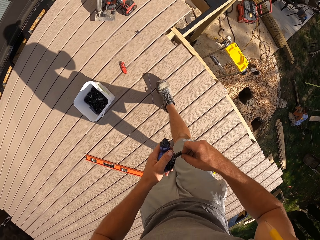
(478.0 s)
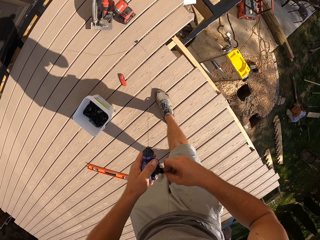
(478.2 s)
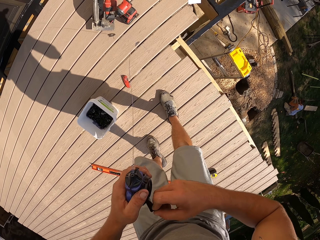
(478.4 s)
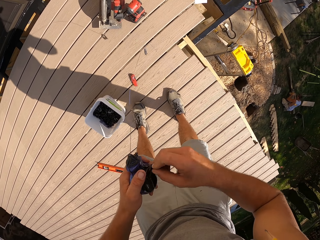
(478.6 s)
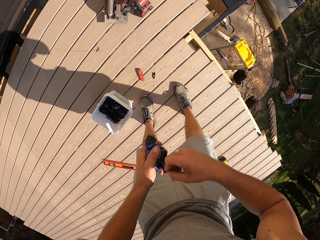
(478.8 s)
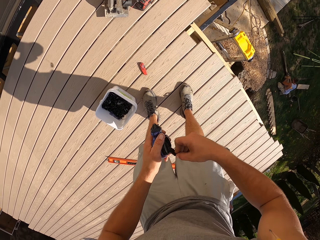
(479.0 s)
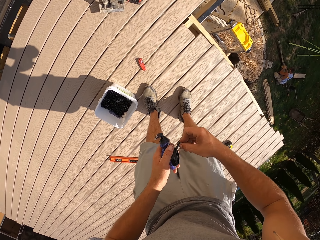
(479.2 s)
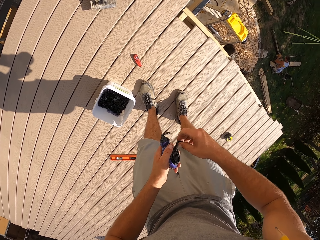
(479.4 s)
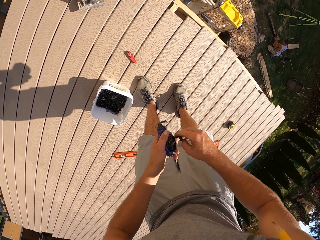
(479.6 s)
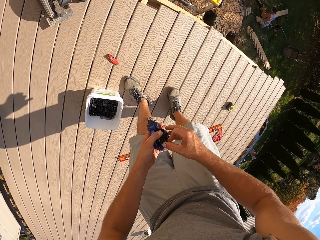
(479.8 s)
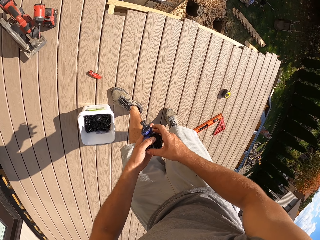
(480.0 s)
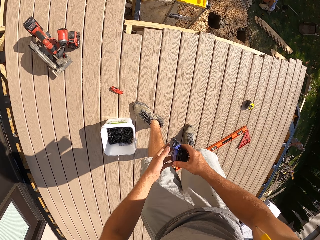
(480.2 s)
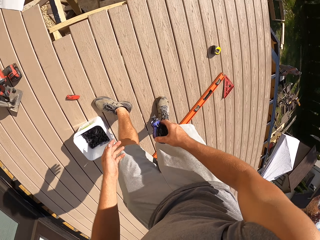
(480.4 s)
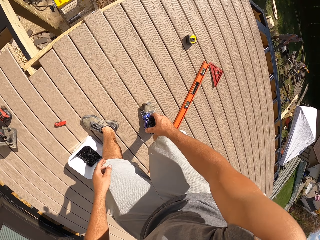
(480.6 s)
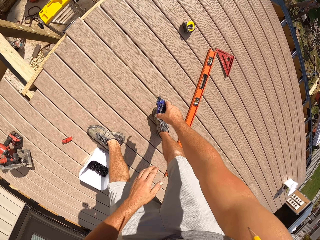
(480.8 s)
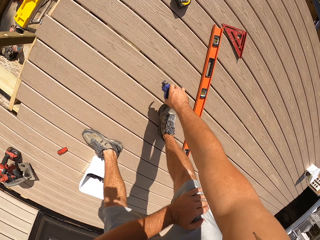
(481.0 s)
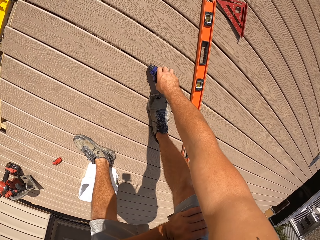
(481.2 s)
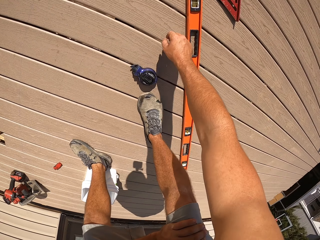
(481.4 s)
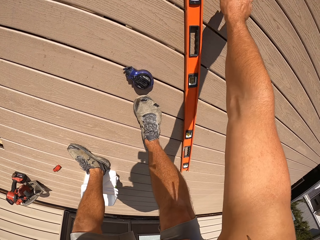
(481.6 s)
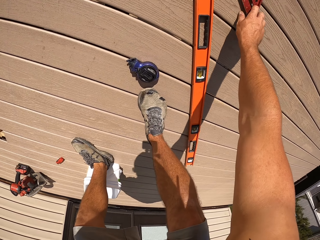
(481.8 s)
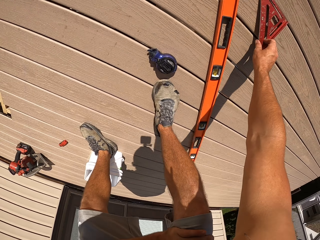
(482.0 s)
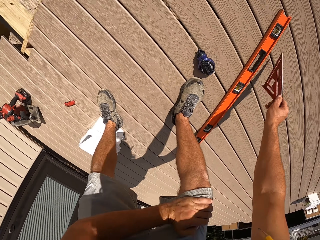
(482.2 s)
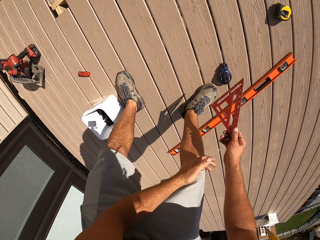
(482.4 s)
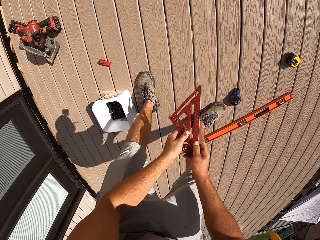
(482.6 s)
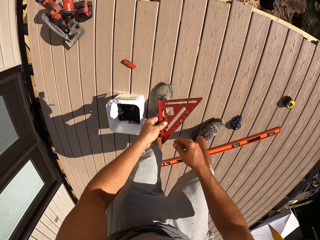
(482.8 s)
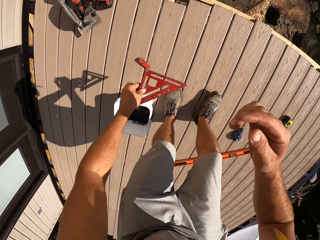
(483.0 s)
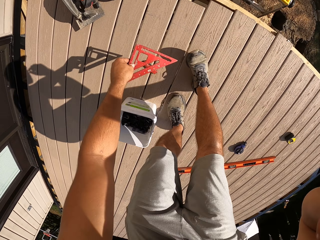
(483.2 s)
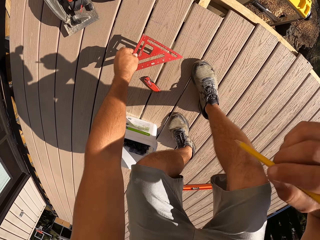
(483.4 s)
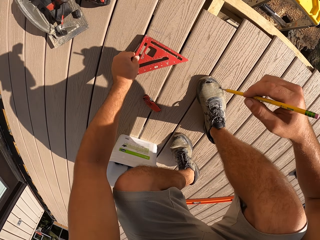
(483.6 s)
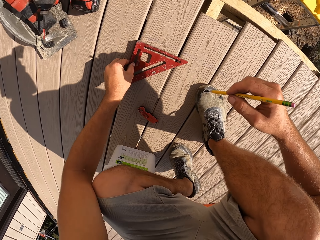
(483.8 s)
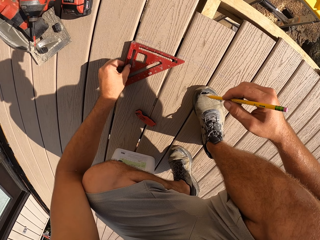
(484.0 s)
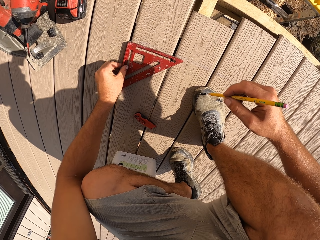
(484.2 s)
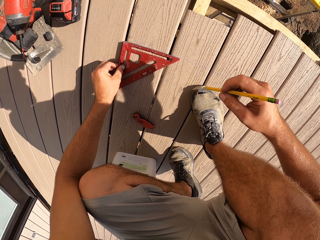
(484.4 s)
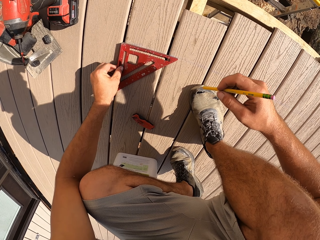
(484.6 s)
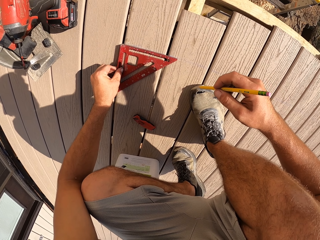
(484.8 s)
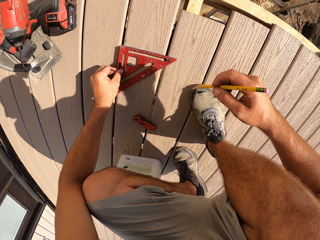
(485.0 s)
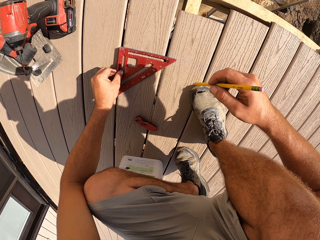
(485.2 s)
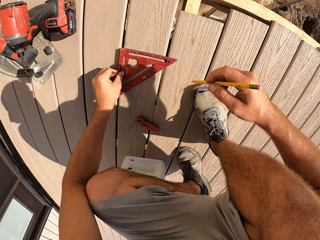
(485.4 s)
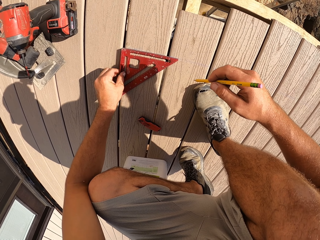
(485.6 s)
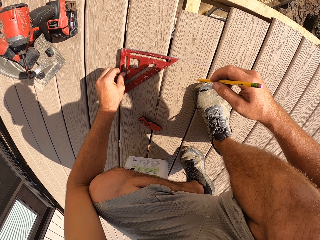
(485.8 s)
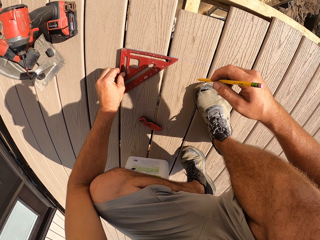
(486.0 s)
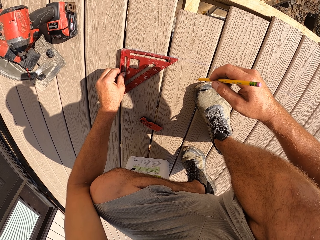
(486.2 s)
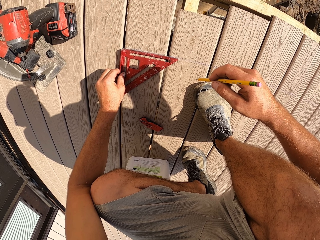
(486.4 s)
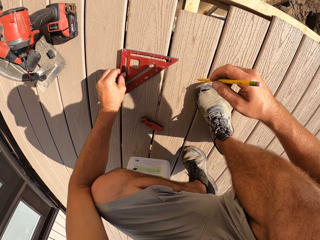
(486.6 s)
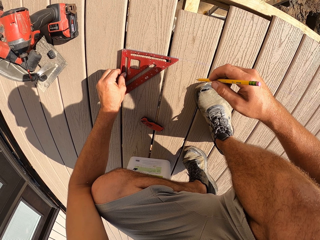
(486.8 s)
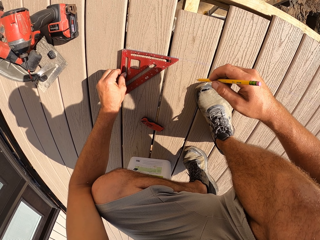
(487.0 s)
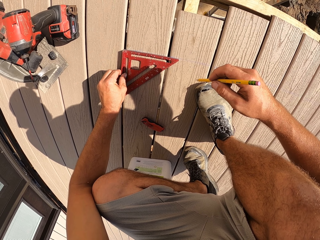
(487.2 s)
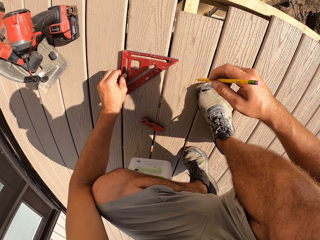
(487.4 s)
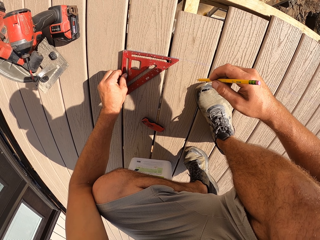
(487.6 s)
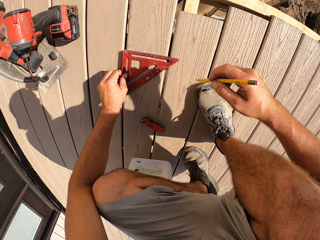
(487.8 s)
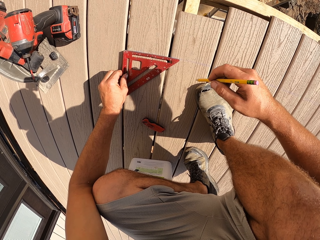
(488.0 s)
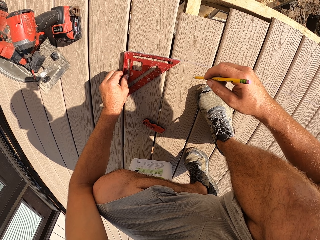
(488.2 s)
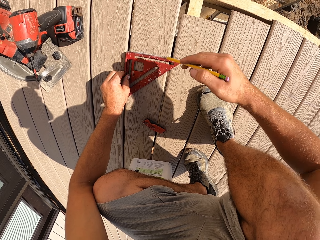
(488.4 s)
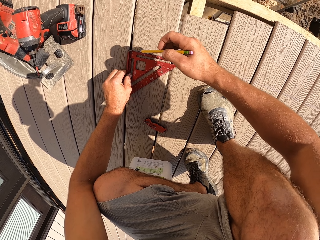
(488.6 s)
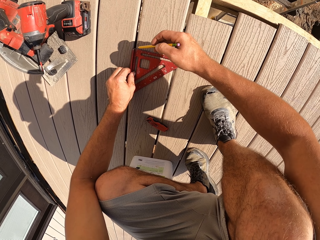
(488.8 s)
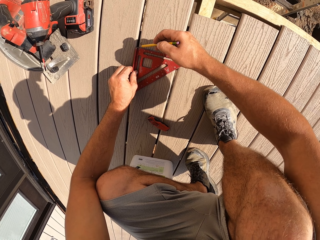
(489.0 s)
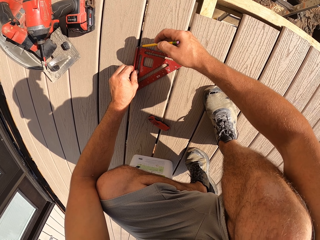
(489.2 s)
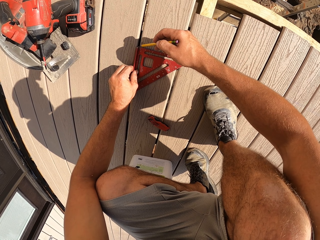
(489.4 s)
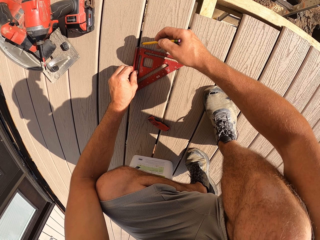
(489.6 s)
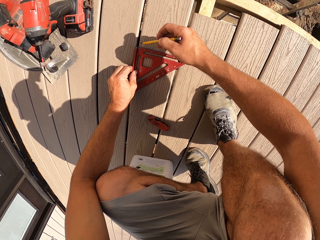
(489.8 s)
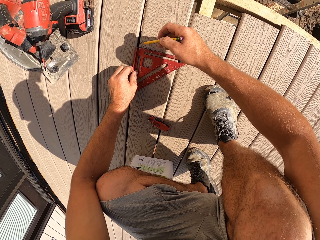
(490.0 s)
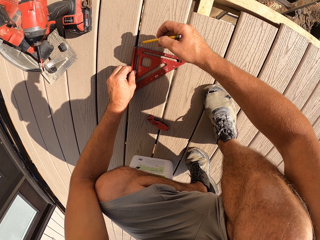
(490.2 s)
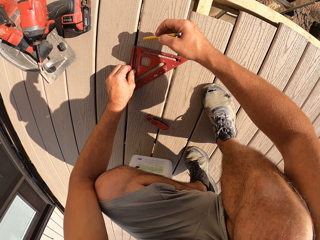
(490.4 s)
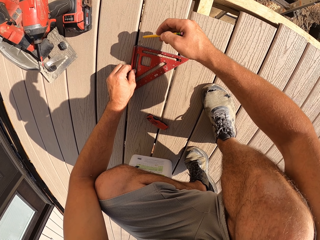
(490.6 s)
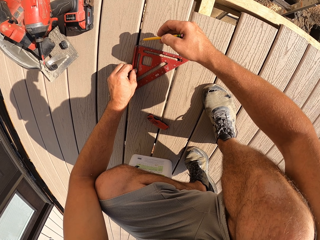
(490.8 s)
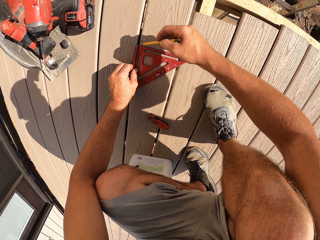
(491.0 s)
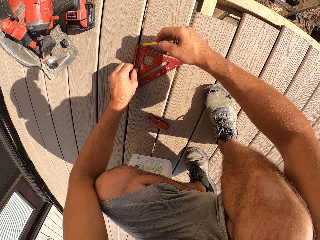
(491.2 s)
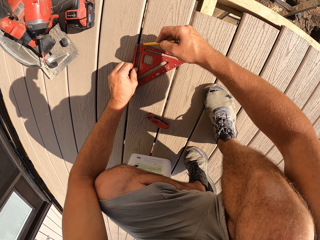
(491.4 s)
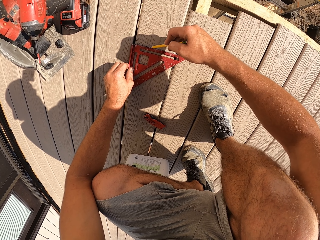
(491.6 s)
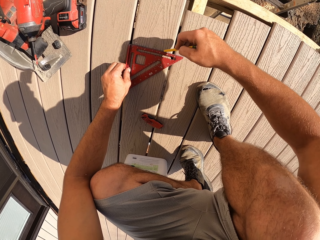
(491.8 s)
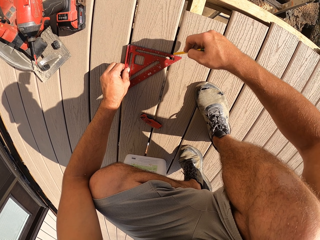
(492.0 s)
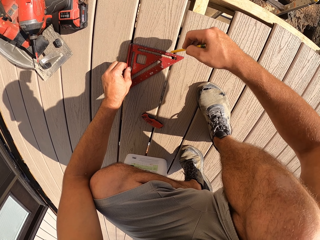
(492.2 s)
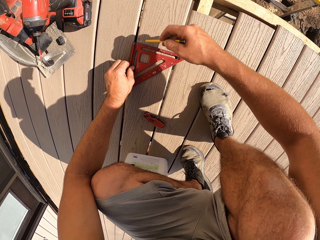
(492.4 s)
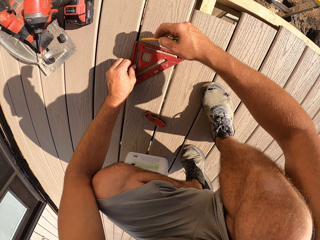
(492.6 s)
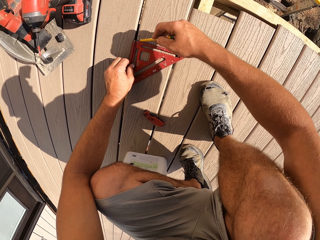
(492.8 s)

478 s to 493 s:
The camera wearer folds the rope. They roll the rope. They drop the measuring rope. They pick up a triangle ruler. They measure the size required on the wood. They mark the size required on the wood.

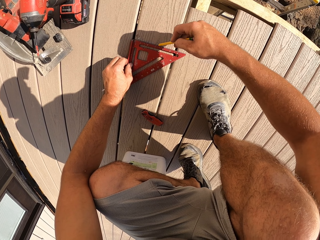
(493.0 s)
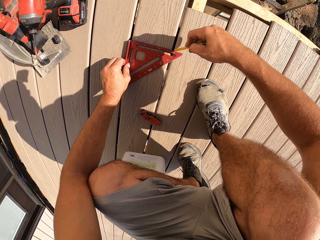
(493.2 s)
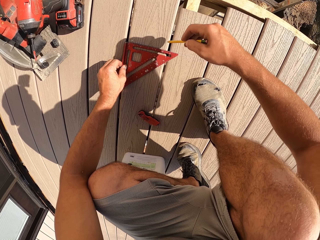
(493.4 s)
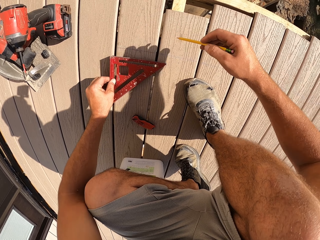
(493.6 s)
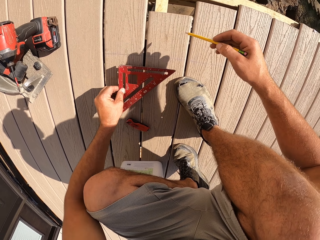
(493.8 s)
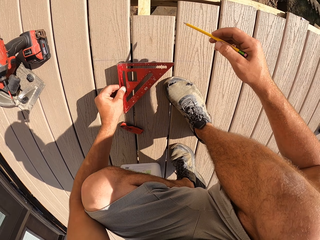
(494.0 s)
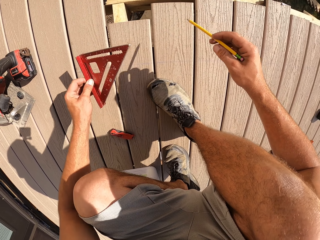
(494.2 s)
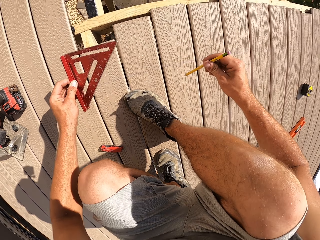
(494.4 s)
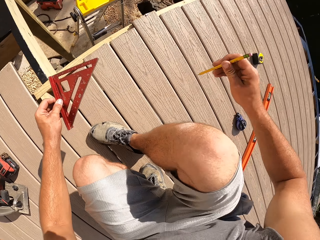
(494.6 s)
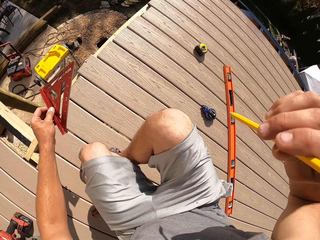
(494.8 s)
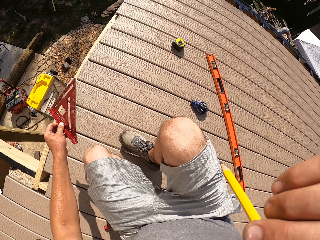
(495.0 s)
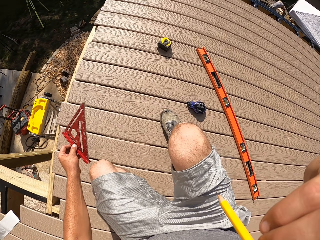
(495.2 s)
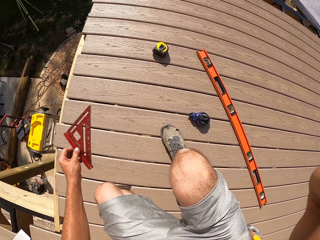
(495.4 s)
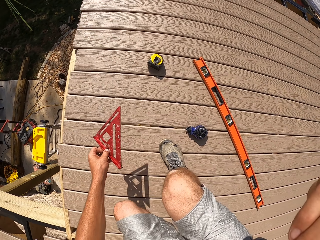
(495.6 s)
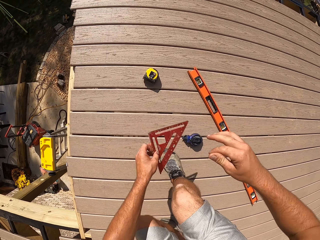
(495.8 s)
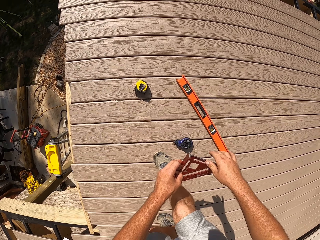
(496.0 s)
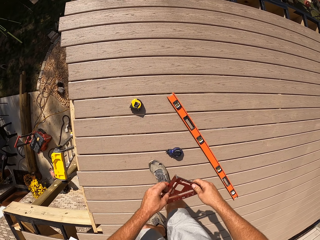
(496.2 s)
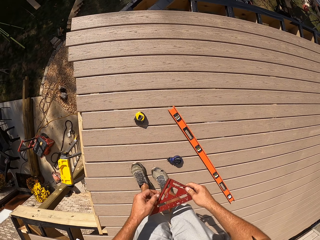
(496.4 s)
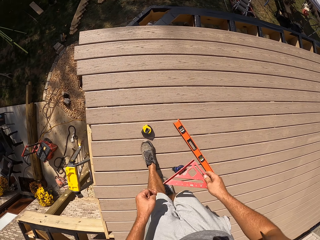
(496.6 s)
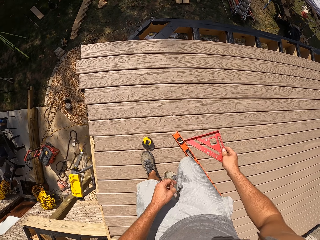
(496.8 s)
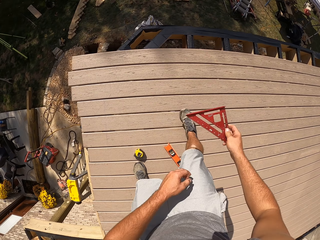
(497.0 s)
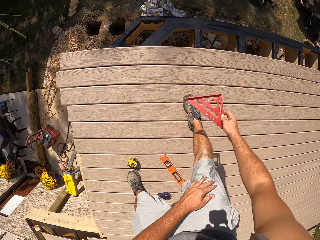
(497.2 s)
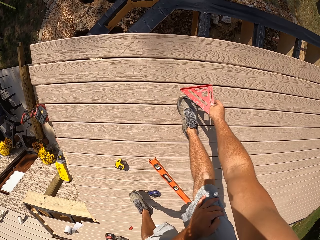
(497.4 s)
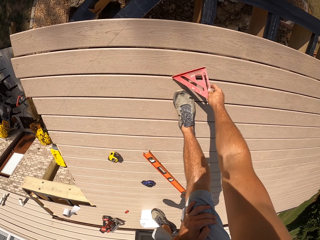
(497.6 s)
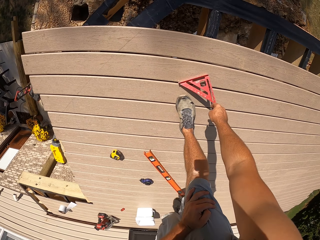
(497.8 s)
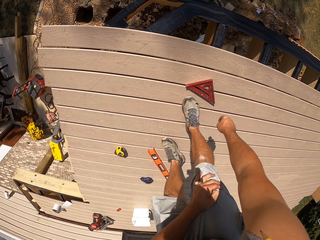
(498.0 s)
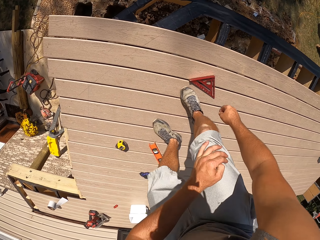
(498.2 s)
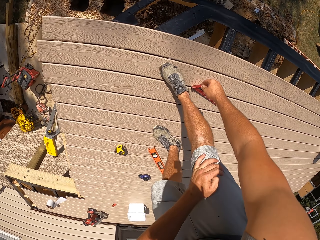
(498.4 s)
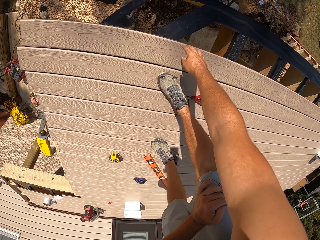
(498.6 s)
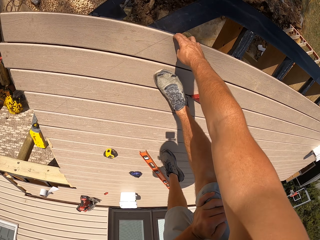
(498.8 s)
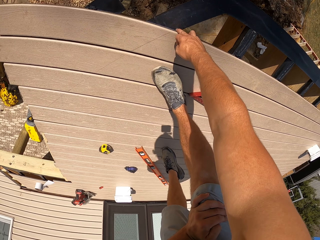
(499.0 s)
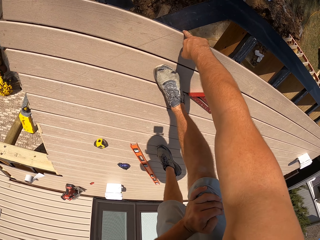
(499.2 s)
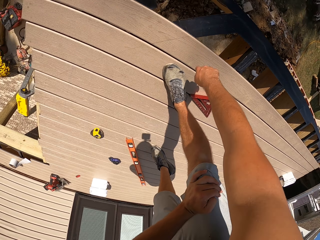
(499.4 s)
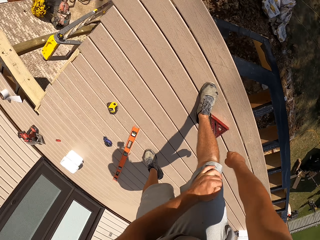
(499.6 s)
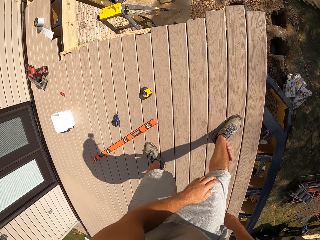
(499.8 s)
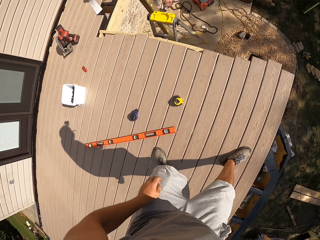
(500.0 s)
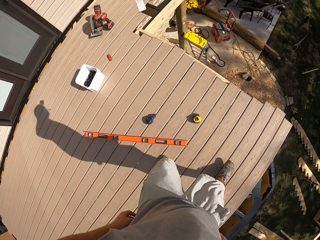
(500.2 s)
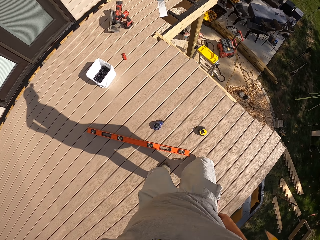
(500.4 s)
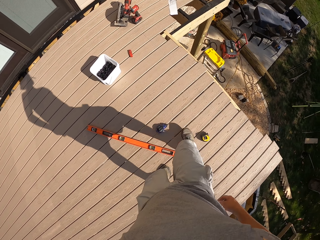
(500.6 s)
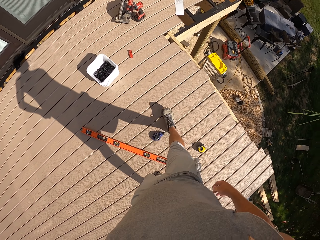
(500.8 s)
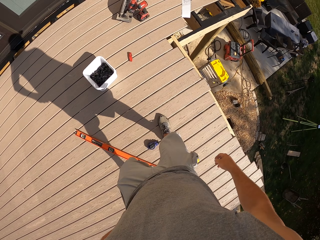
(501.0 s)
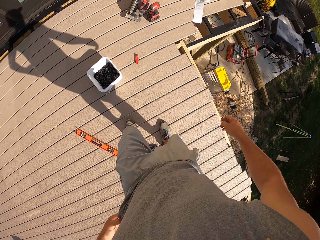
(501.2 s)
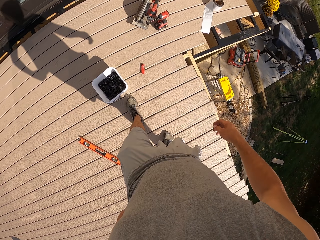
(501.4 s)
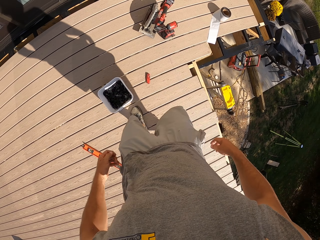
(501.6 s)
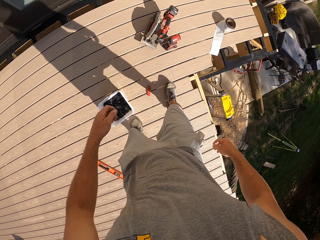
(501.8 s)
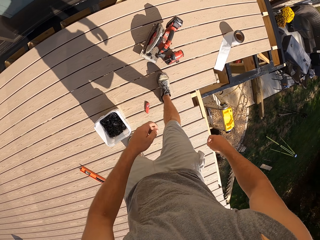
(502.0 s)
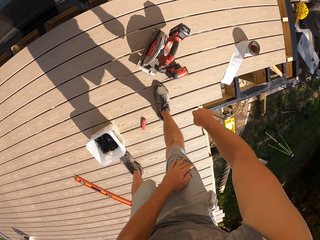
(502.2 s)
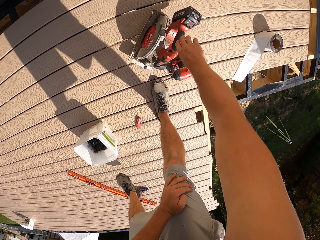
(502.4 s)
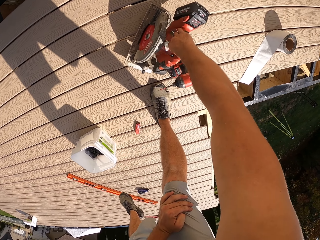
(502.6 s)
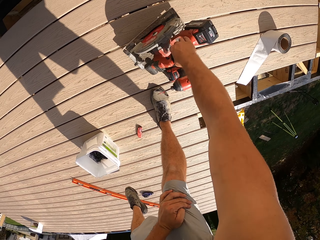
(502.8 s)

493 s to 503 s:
The camera wearer puts the pencil in the mouth. They put down the triangle ruler. They hold the edge of a wood. They walk.
